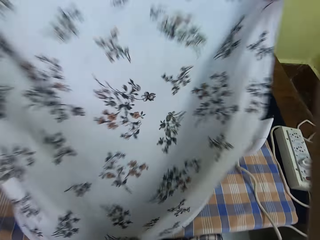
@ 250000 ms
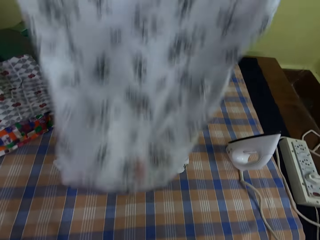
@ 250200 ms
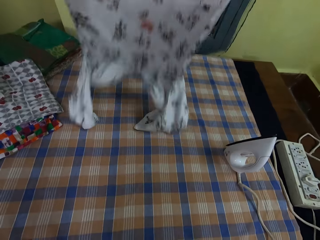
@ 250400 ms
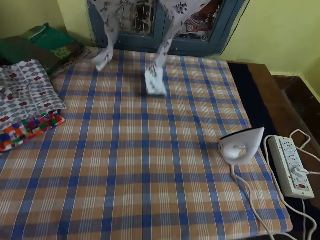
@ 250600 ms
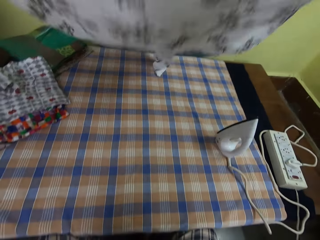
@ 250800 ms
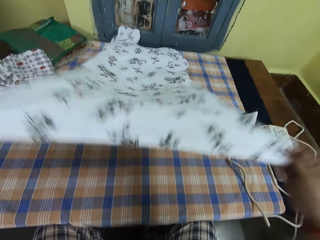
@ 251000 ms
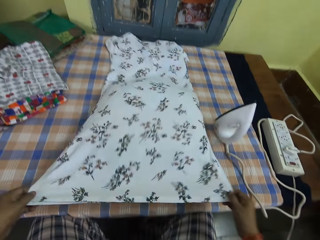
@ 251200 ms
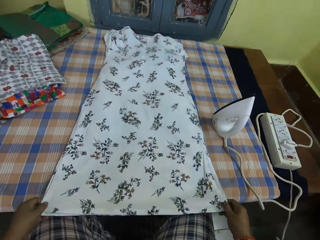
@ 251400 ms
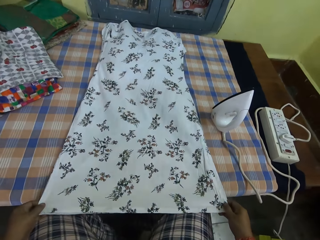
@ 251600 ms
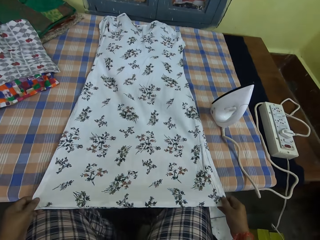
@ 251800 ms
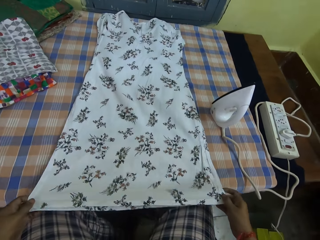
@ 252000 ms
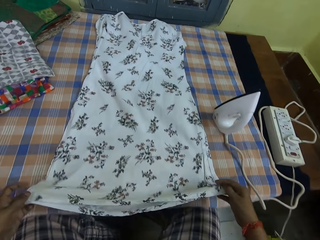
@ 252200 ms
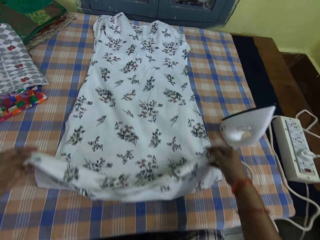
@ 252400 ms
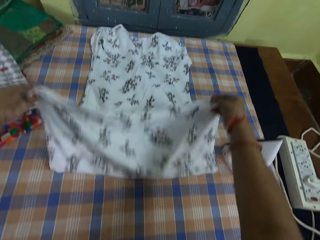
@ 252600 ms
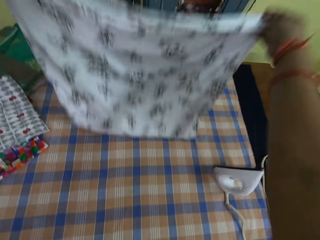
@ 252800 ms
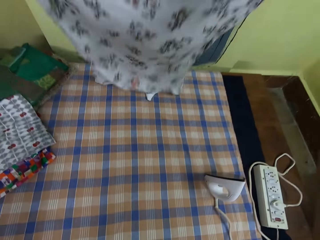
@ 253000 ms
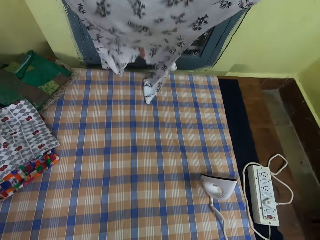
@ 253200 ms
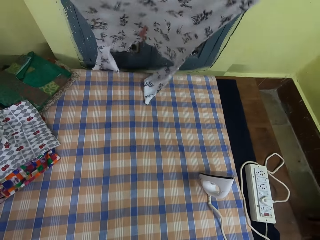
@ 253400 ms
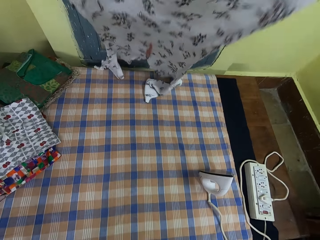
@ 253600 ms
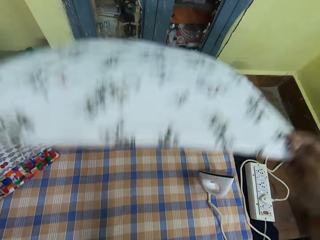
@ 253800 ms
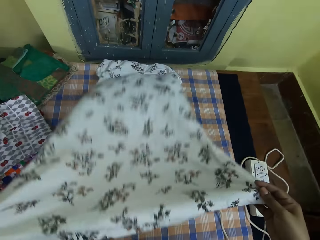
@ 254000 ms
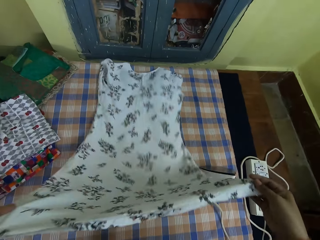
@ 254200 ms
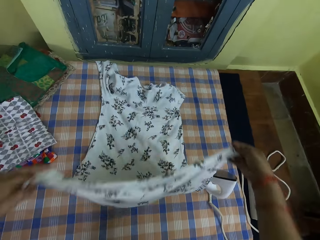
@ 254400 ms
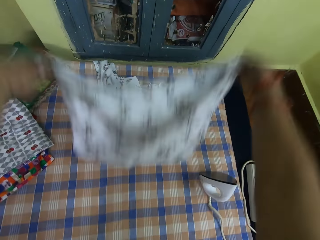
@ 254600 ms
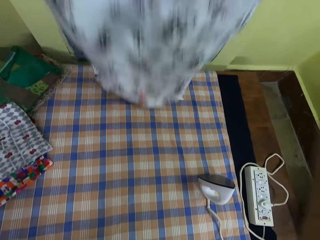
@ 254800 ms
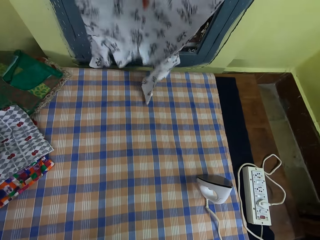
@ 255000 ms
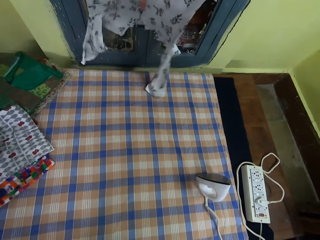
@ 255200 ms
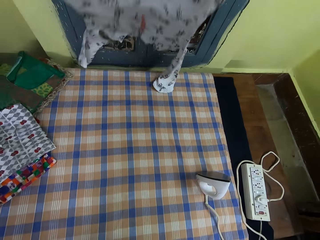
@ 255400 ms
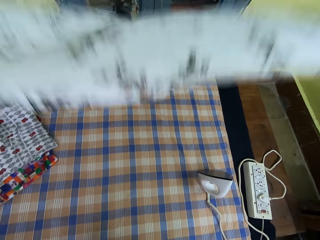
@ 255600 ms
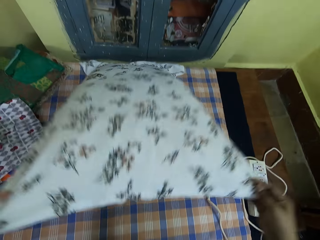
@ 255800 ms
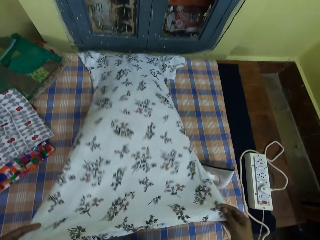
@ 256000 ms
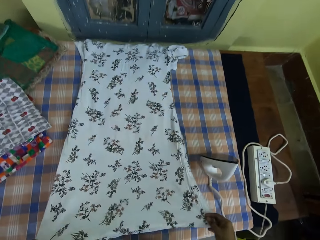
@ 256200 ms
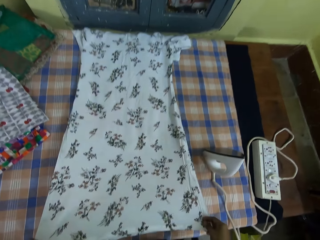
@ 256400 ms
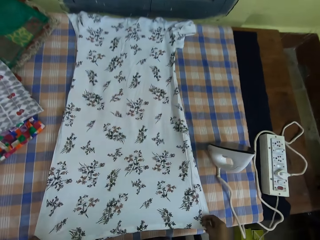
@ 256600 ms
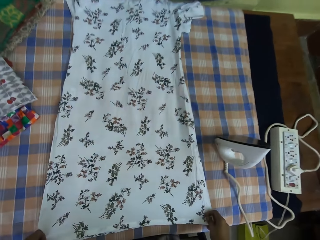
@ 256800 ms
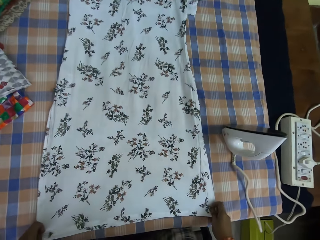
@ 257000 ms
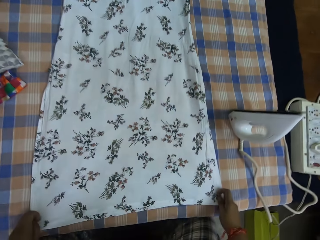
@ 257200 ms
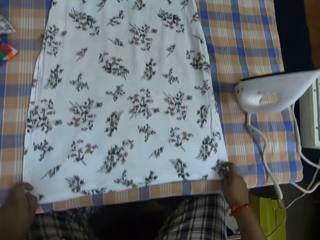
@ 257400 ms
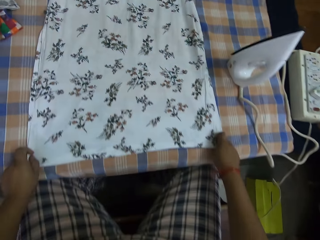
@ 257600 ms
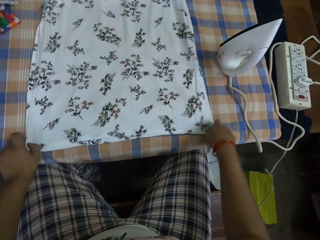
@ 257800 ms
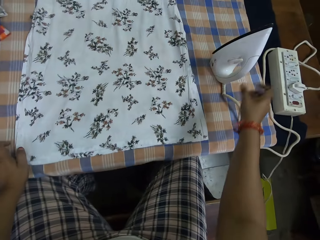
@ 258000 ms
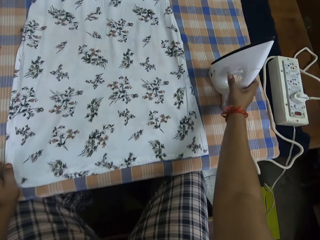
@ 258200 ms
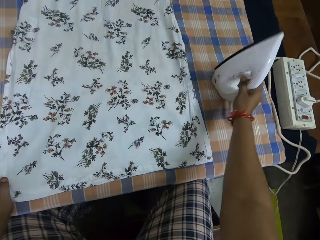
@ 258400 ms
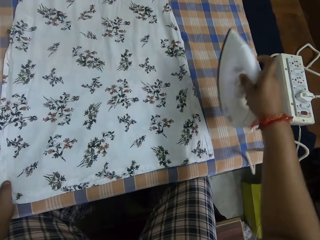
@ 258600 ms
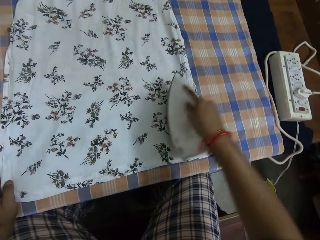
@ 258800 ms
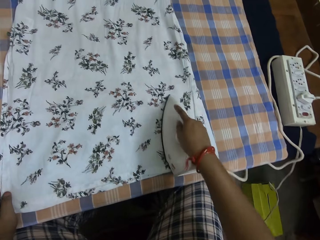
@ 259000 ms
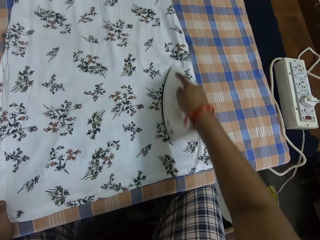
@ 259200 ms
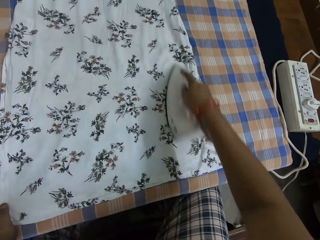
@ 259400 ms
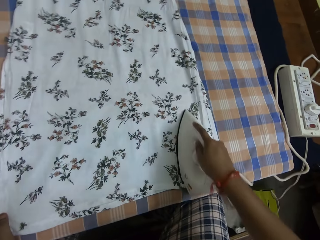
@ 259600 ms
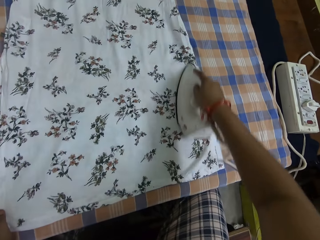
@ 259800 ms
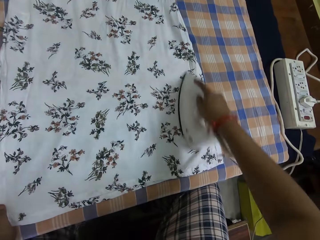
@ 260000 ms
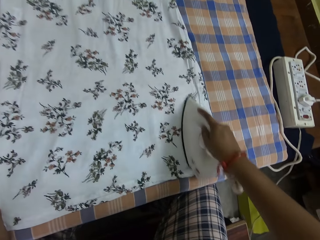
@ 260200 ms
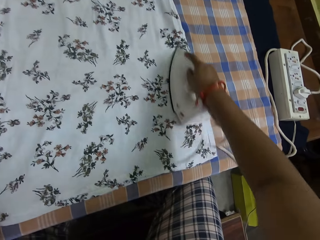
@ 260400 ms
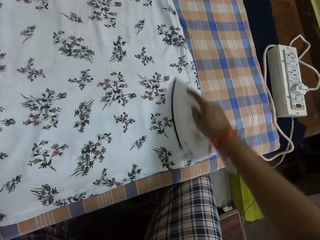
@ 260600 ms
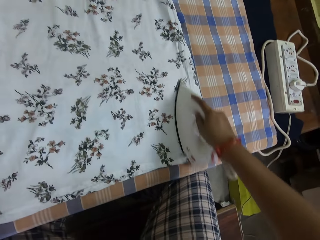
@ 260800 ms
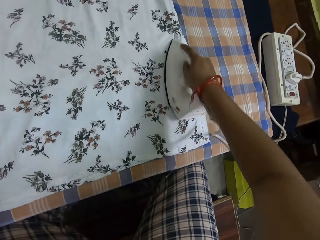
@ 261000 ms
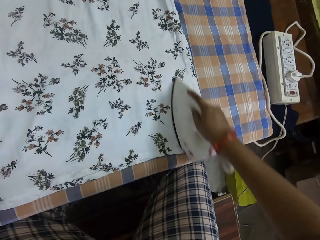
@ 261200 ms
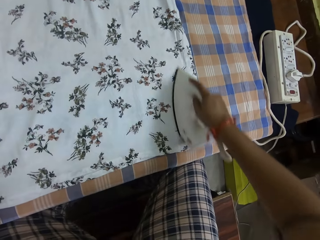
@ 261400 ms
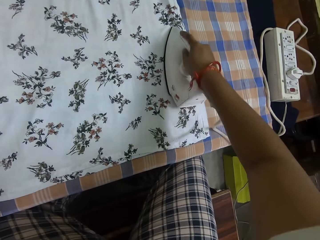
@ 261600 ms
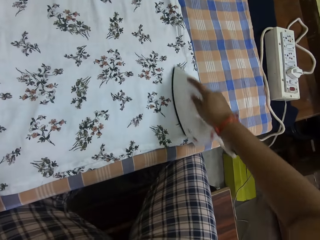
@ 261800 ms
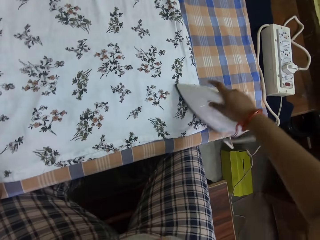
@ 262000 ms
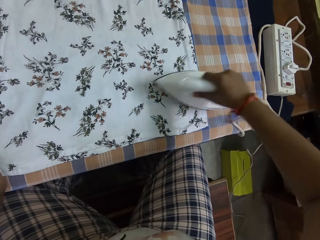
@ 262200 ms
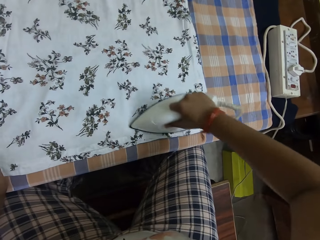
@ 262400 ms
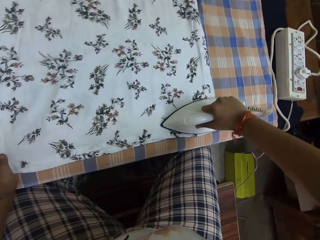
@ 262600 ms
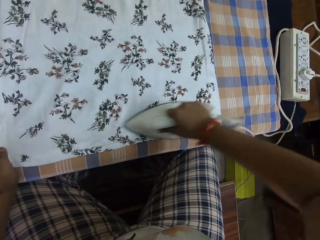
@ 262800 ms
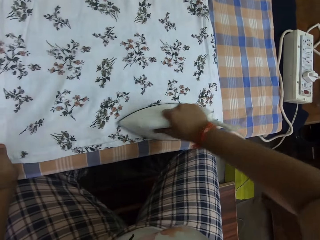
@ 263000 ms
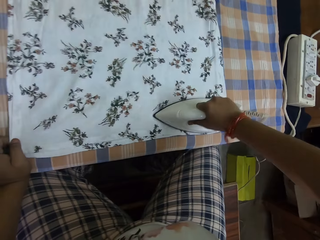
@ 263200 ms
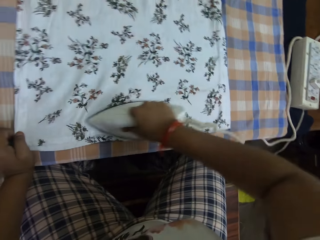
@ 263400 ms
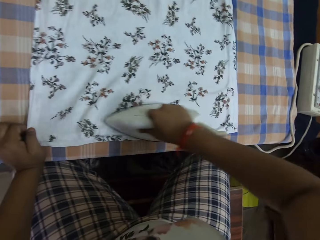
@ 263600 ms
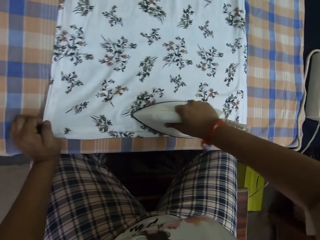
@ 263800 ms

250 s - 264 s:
The camera wearer puts down the cloth, lifts up the cloth, and puts down the cloth. They pick up the iron from the iron table. They iron the dress with the iron.

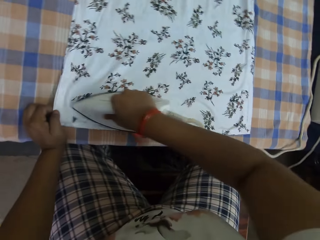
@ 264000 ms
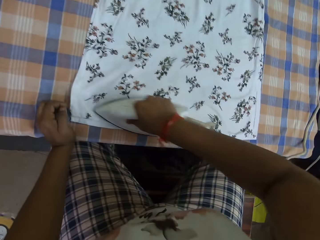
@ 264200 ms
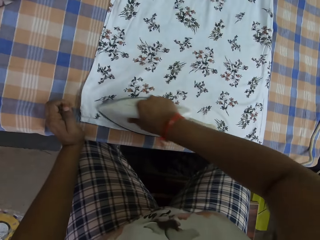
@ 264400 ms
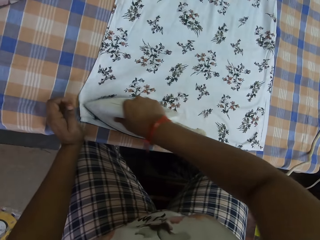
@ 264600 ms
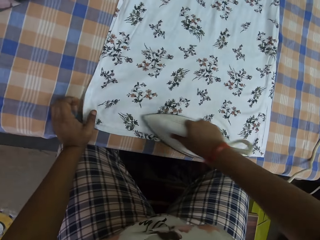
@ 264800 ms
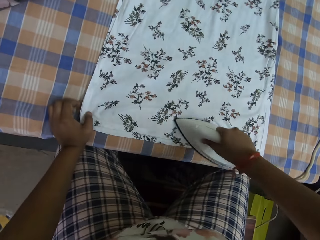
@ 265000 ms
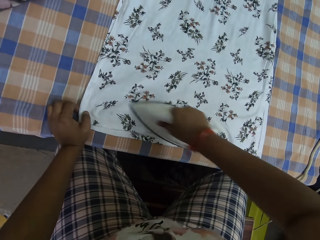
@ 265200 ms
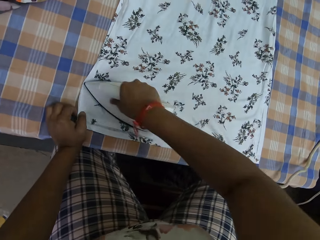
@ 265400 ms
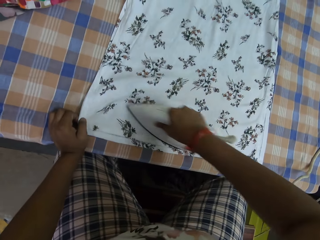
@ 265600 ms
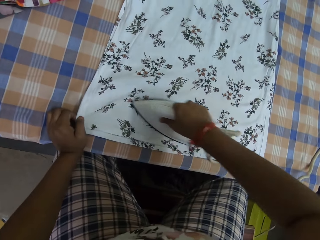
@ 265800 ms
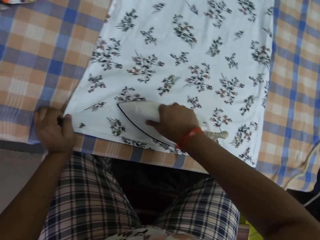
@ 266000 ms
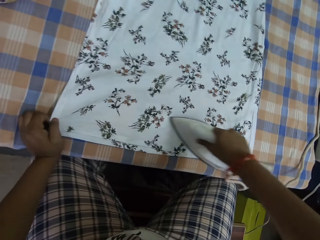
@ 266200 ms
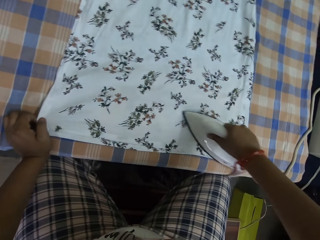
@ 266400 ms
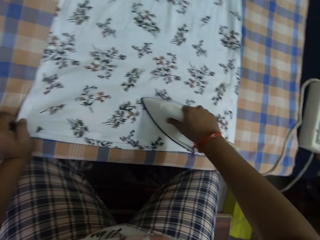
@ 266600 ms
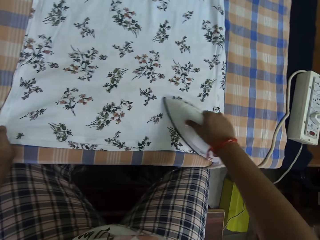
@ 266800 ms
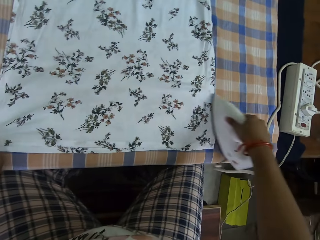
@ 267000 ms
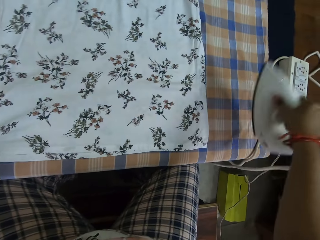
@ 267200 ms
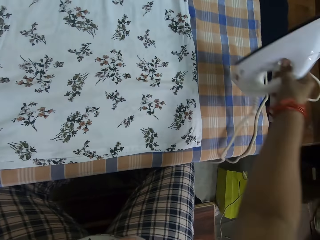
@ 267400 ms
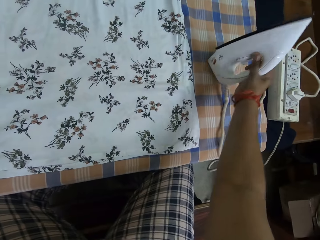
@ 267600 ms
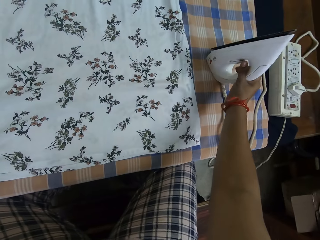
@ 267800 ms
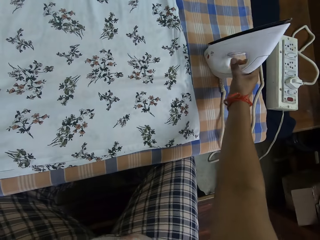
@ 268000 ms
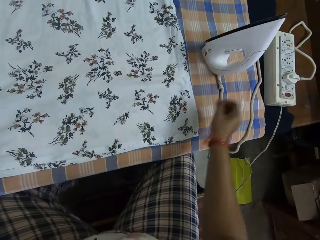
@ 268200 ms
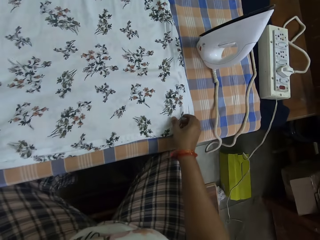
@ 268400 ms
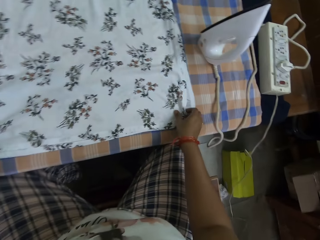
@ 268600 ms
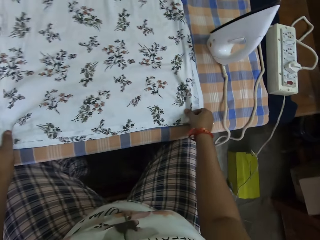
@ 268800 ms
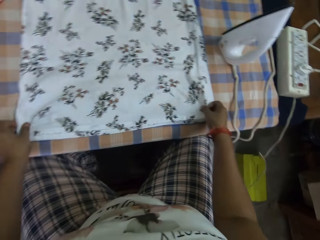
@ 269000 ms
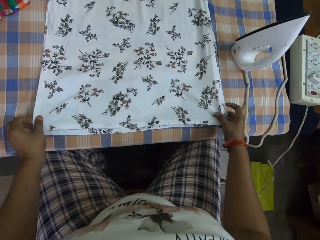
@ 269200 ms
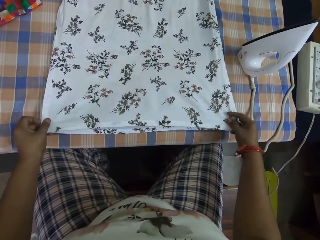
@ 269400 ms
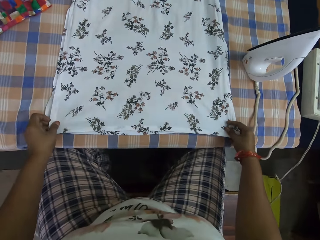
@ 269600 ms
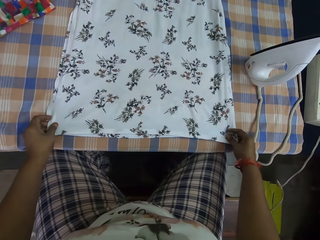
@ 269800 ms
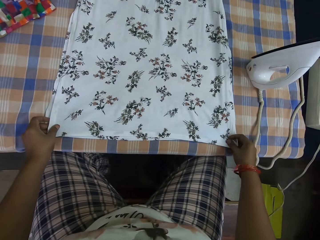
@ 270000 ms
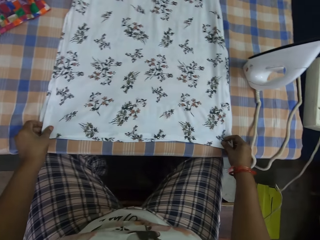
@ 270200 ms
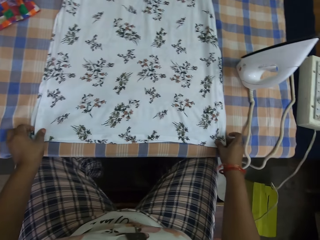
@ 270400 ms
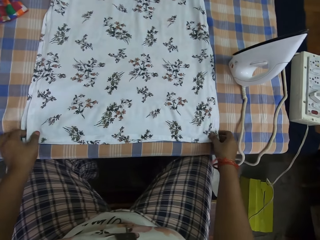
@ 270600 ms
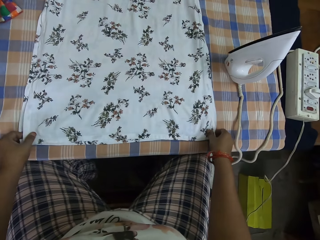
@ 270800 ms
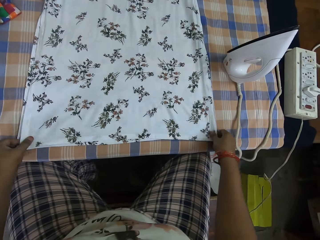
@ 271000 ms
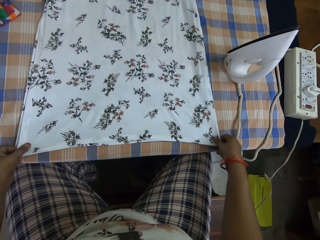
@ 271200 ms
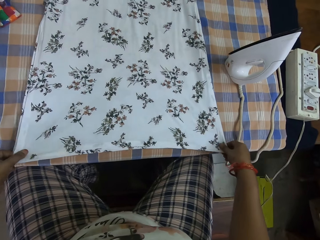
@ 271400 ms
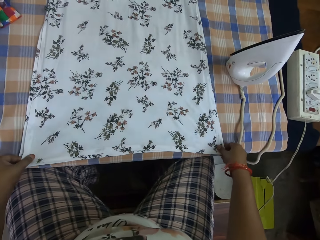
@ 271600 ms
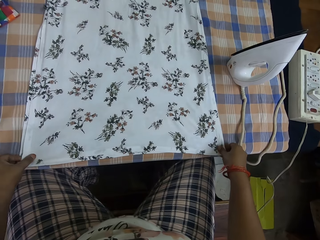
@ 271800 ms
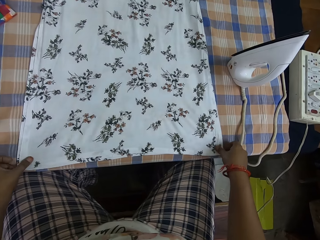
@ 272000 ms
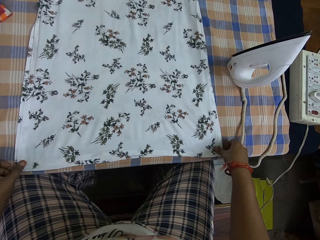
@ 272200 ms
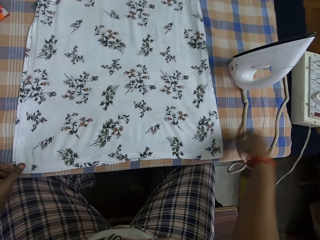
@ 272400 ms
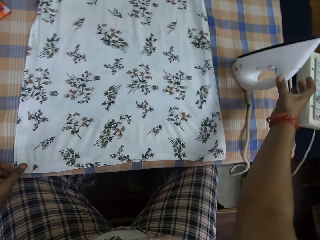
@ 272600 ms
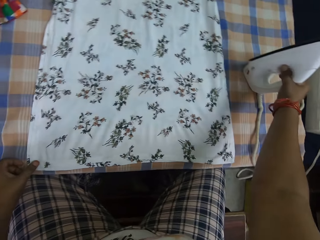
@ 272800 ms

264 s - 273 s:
The camera wearer places the iron on the iron table. They adjust the dress.
